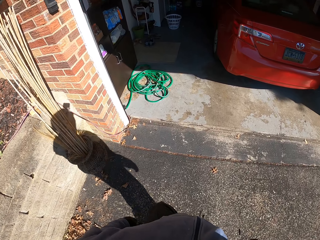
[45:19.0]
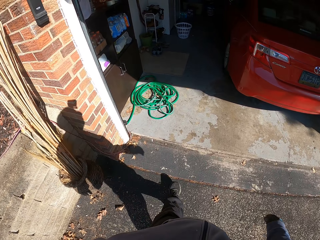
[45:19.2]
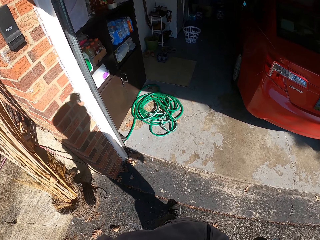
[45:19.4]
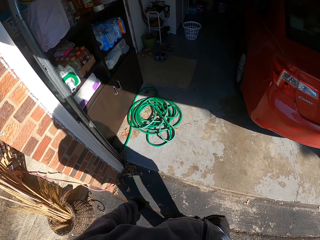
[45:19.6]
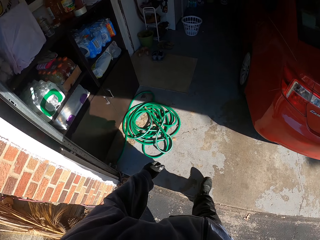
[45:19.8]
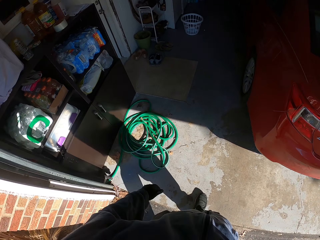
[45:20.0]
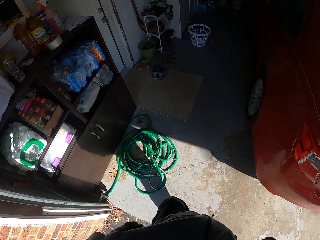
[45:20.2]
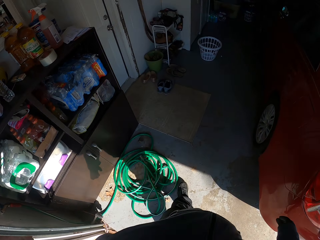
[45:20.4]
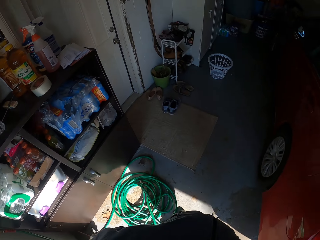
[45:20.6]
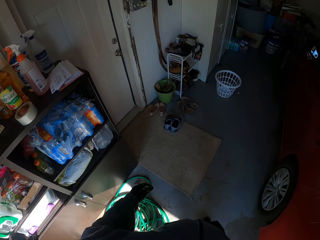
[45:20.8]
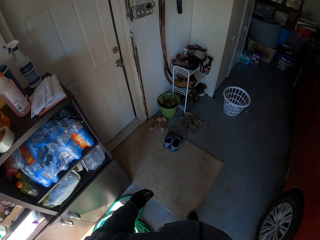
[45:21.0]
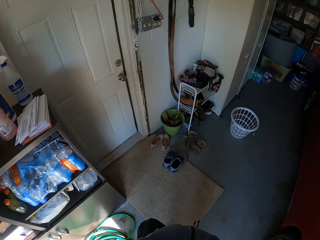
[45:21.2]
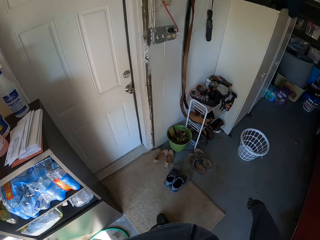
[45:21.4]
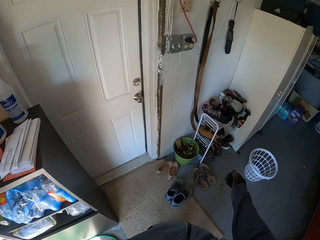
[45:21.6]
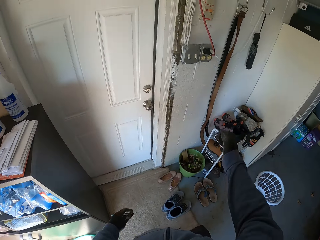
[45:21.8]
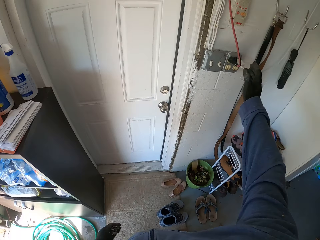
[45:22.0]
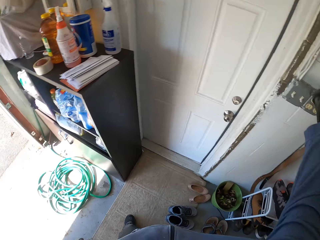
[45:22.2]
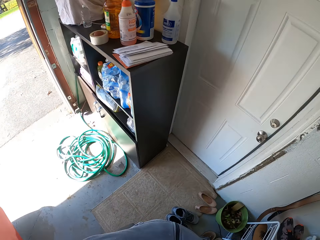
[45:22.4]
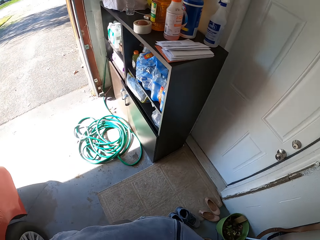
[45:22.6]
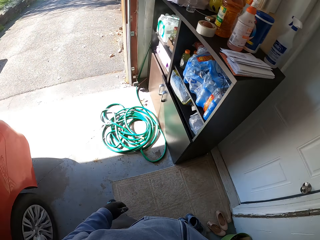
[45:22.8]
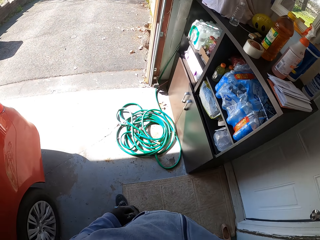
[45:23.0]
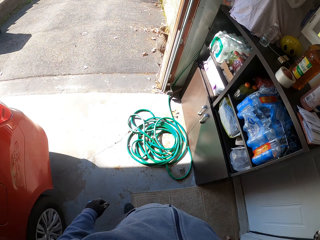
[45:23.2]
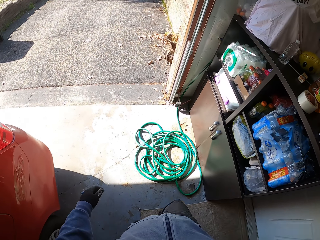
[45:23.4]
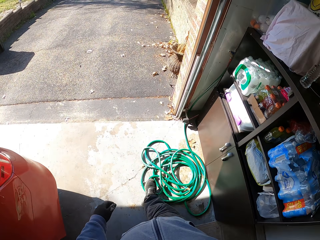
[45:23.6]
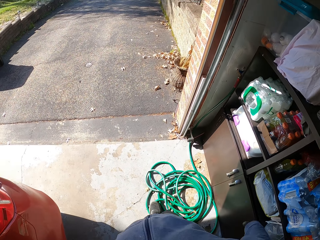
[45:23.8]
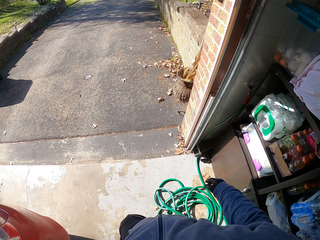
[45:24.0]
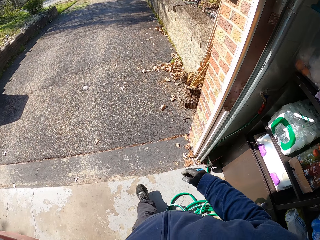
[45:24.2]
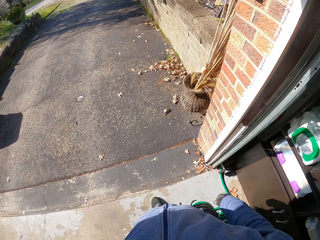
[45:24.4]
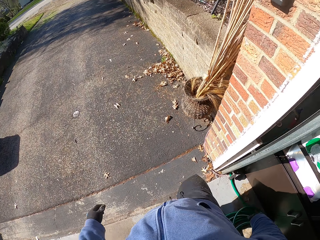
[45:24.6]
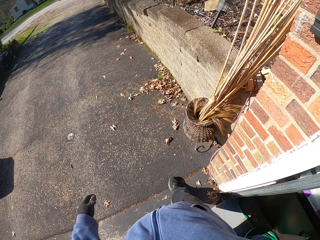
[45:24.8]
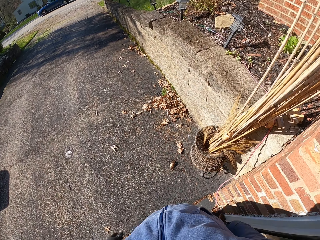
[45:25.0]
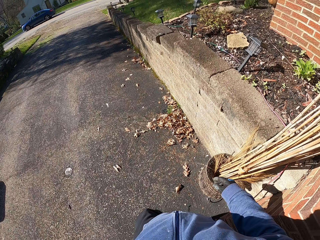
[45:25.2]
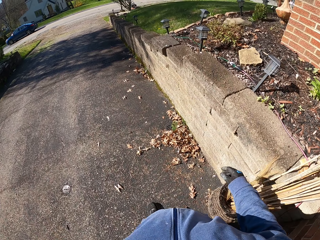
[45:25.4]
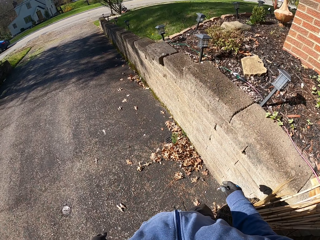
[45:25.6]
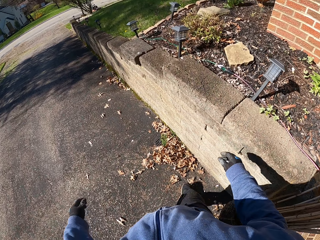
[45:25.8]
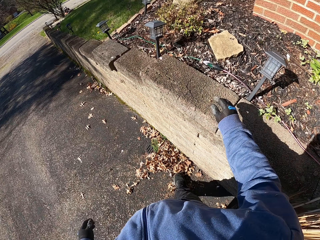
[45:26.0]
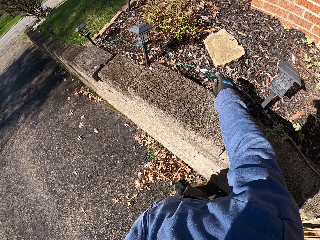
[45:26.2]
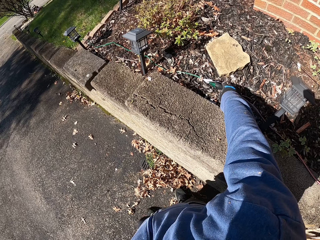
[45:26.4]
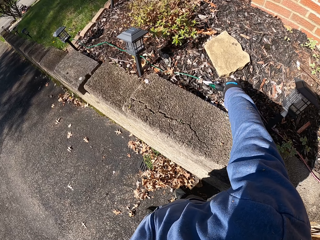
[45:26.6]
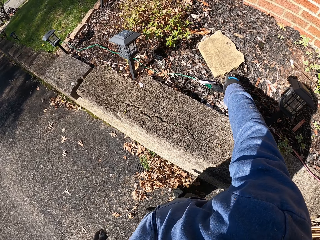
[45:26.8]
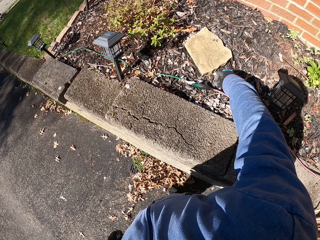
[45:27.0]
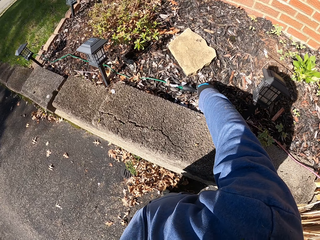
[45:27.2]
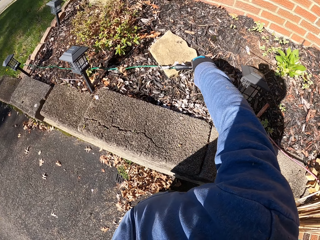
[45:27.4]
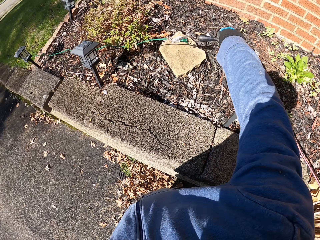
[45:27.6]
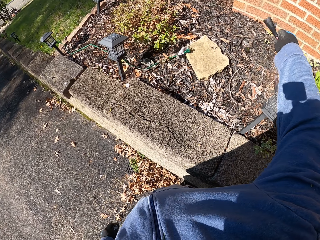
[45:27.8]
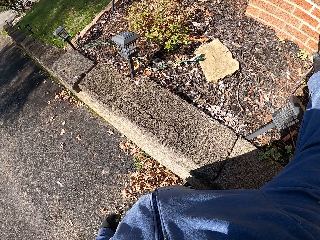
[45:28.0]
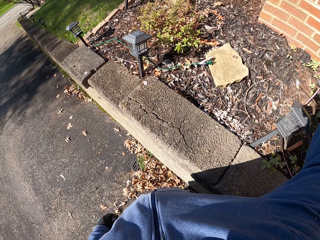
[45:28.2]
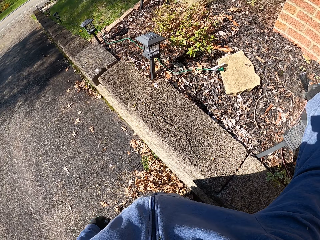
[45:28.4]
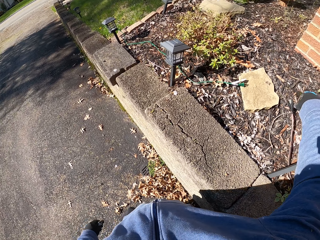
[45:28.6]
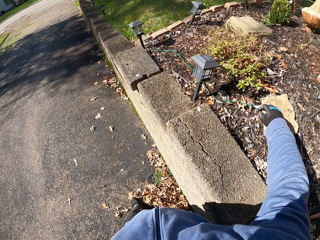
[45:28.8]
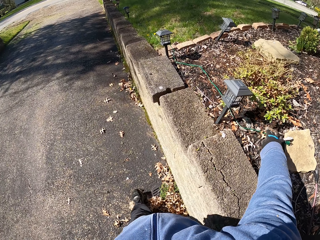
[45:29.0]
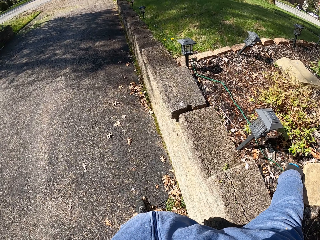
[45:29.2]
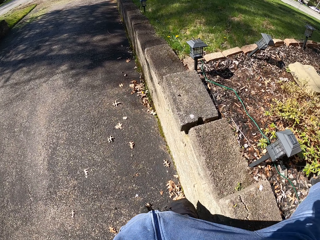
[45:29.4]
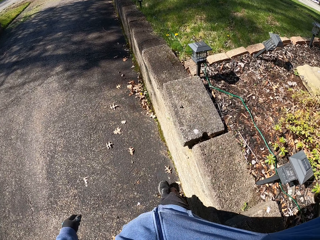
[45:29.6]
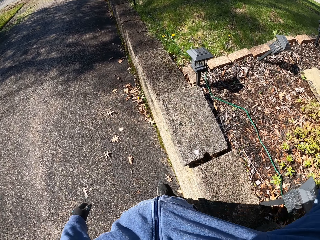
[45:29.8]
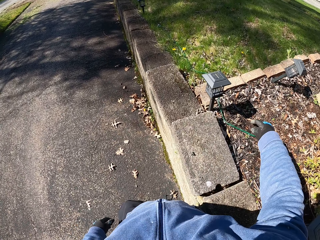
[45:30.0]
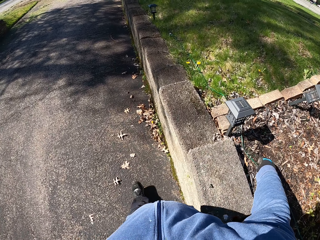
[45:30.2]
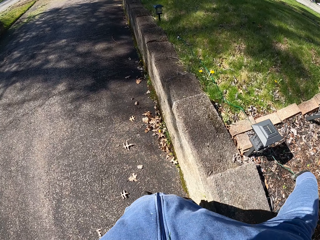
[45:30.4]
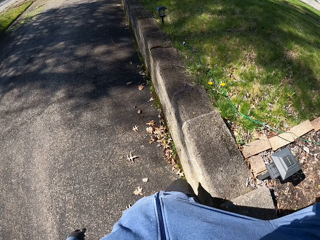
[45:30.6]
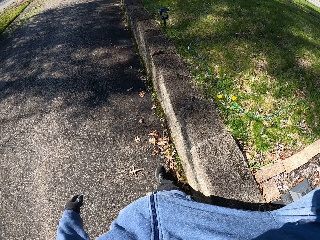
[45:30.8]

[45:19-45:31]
The camera wearer walks in the garage. He walks out of the garage and holds something. He walks on the path. He detaches a wire or cable with his right hand. He holds the cable, pulls the cable, and puts the cable aside. He picks up the wire with his right hand. He walks on the path.

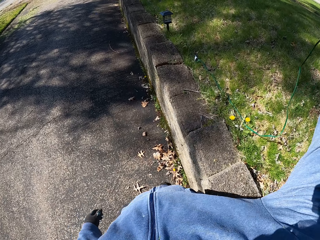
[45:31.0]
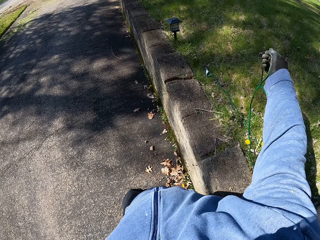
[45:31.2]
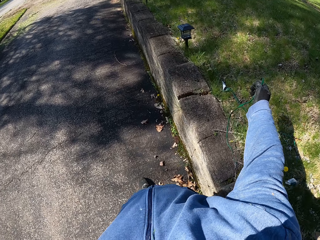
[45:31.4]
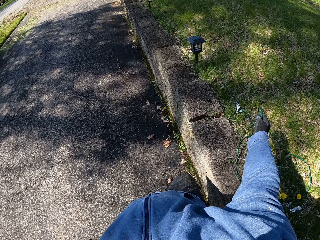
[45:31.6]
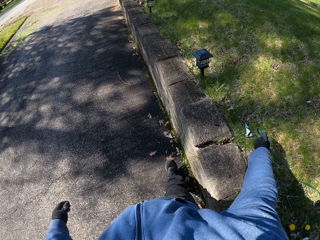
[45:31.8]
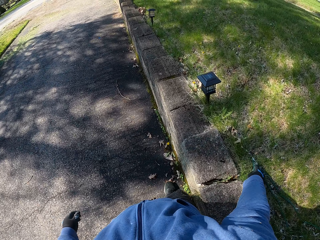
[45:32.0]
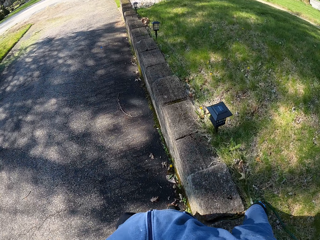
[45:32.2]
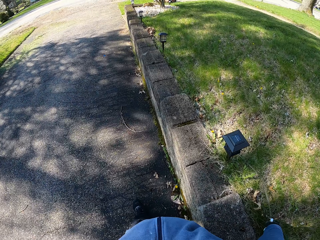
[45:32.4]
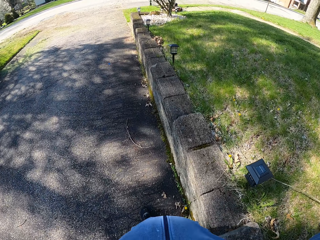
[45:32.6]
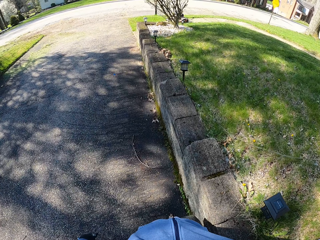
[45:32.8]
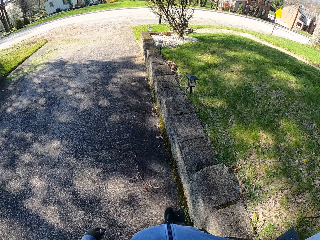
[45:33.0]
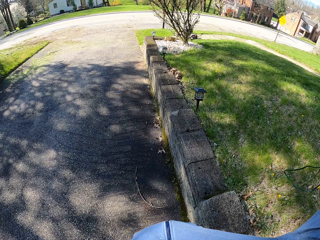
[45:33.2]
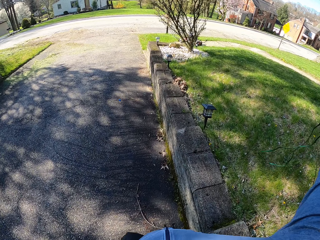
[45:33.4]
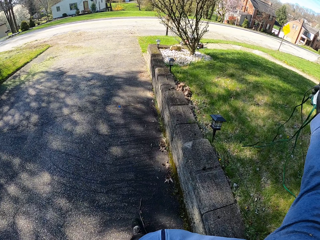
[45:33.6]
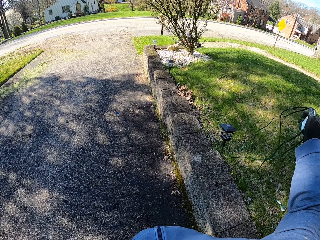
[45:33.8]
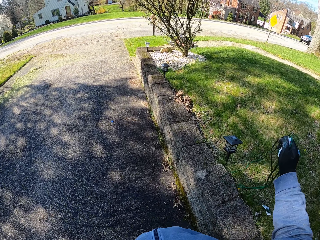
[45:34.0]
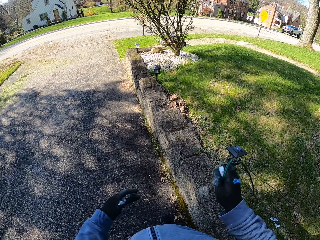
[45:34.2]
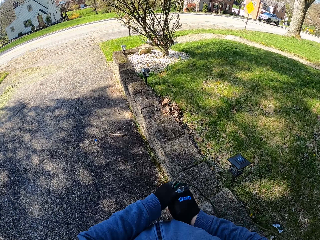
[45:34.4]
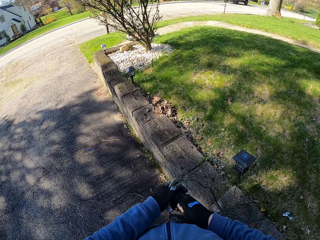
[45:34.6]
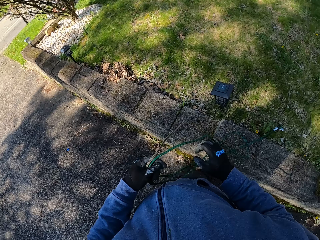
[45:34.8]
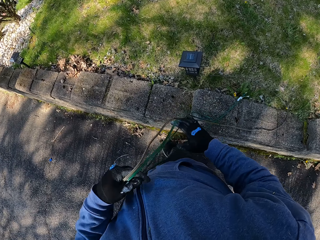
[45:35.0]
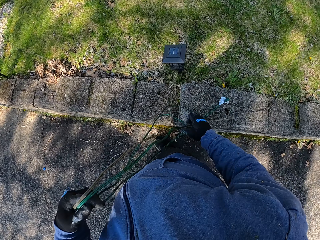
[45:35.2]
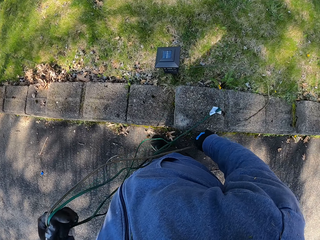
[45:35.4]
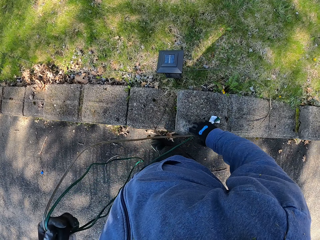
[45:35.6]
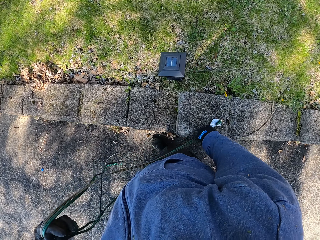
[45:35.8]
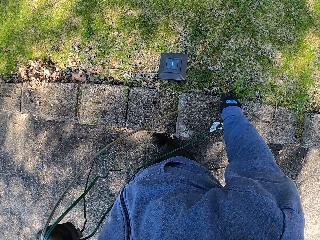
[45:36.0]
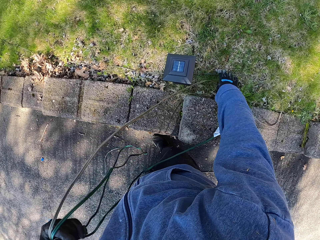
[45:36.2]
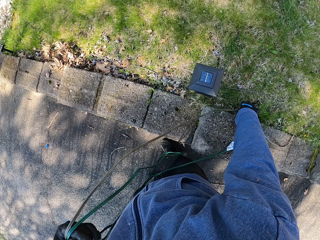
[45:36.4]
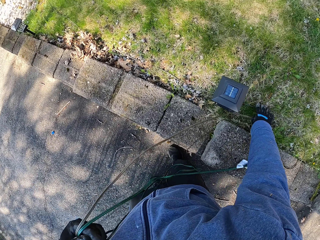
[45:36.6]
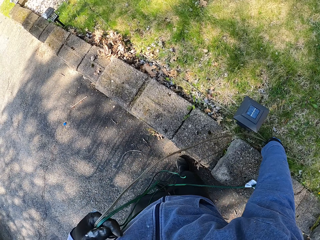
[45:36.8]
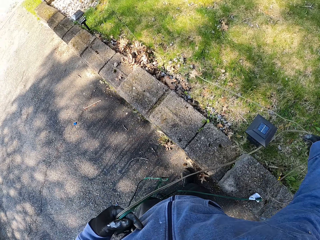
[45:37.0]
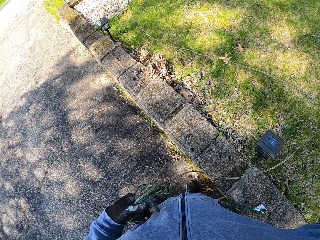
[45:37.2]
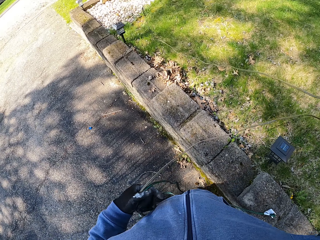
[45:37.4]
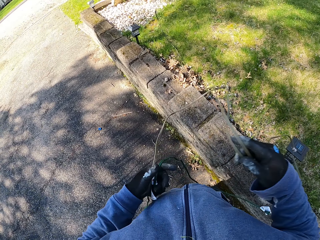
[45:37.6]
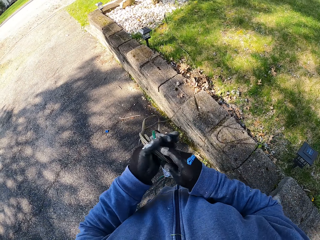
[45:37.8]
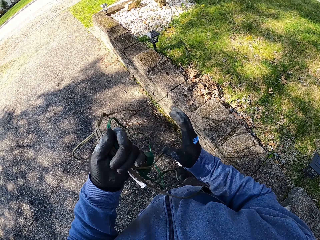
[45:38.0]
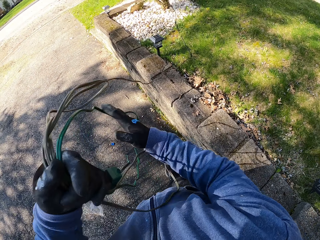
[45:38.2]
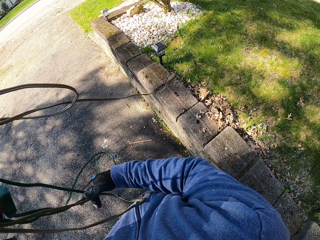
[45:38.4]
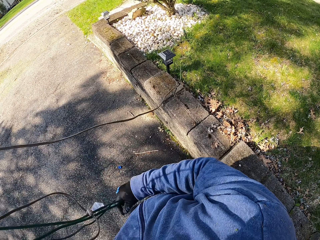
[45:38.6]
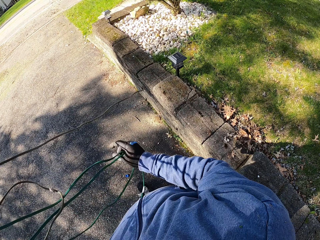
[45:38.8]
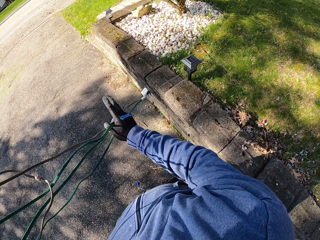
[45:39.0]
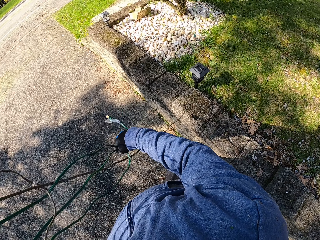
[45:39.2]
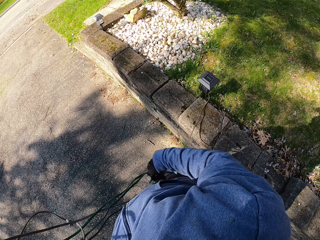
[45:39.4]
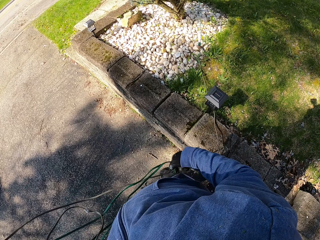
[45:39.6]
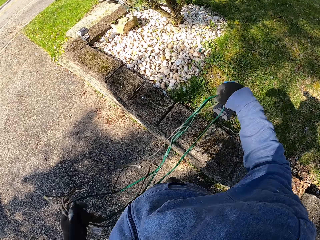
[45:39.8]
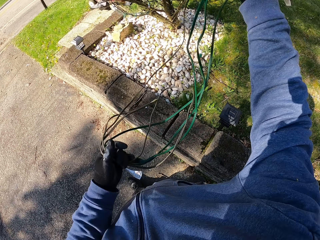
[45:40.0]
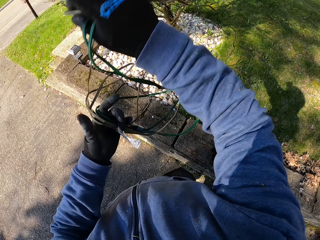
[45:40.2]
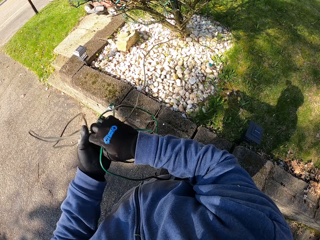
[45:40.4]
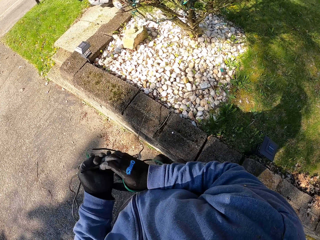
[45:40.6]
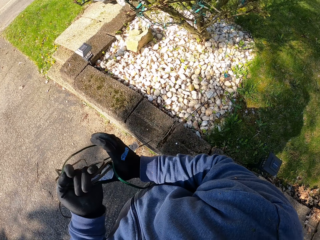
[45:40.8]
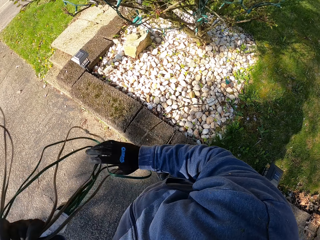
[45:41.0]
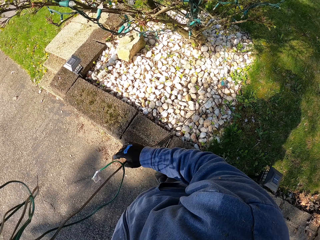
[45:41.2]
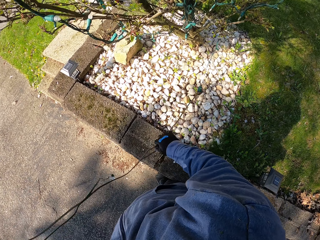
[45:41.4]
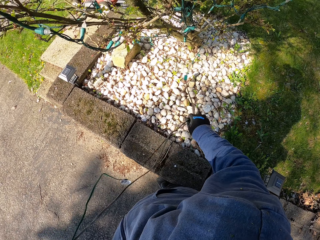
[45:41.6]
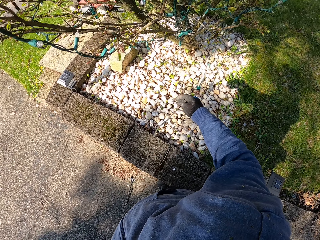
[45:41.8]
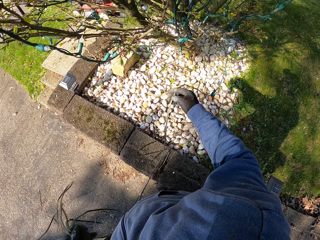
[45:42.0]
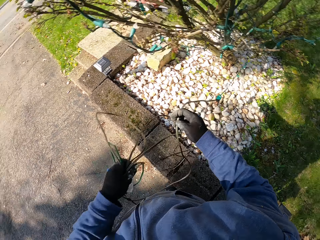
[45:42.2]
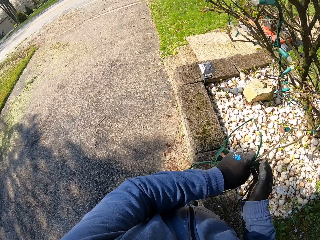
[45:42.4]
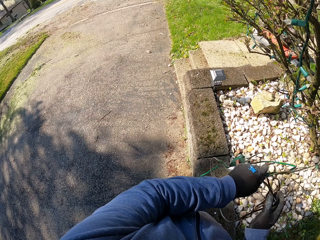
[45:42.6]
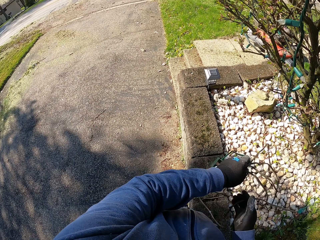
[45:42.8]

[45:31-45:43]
The camera wearer pulls the cable. They pick up the cable, walk on the path, and pull the cable. They walk on the path, switch the cable to the other hand, and pull the cable. They switch the cable to the other hand and lift the cable. They walk on the path and hold the cable with both hands. They lift the cable, switch the cable to the other hand, and pull the cable. They switch the cable to the other hand.
